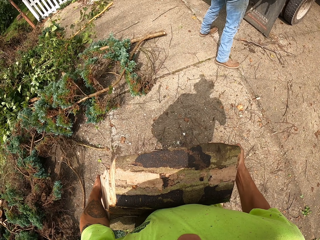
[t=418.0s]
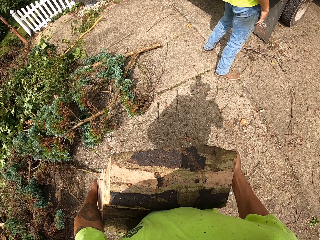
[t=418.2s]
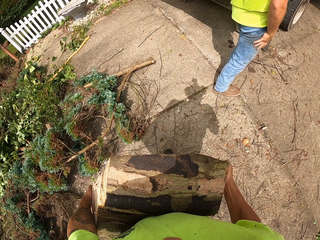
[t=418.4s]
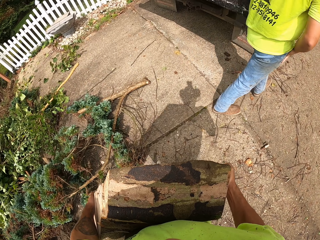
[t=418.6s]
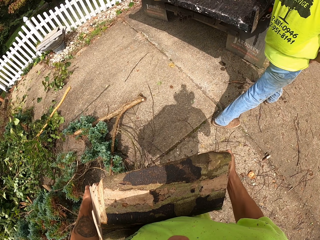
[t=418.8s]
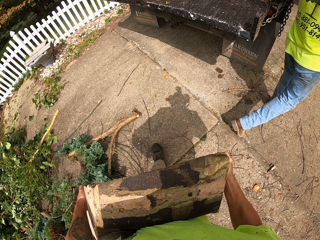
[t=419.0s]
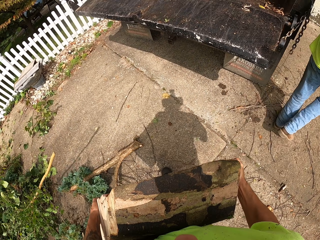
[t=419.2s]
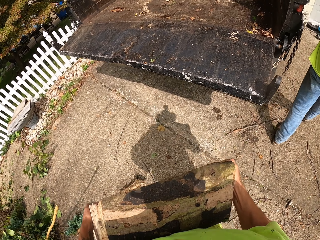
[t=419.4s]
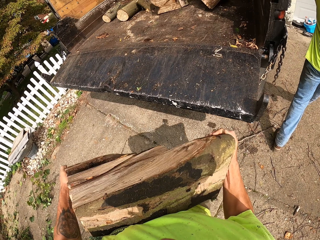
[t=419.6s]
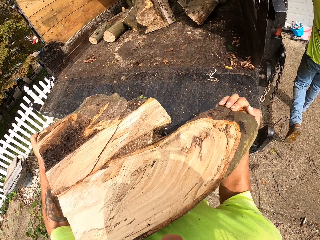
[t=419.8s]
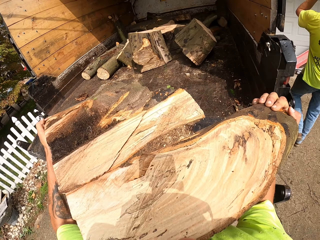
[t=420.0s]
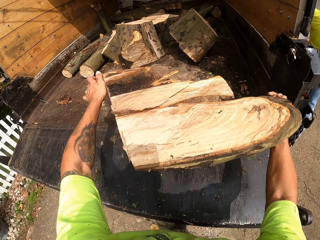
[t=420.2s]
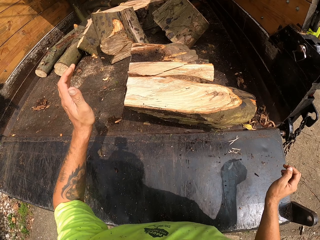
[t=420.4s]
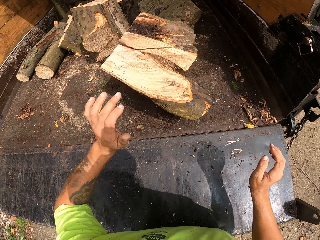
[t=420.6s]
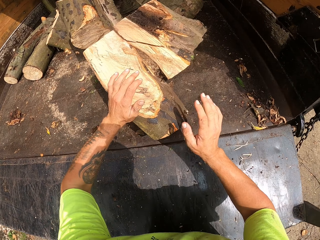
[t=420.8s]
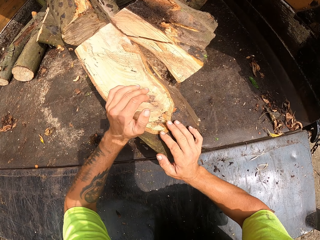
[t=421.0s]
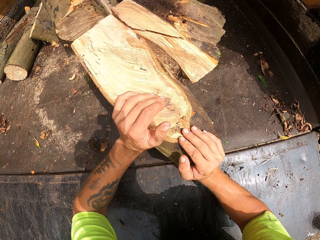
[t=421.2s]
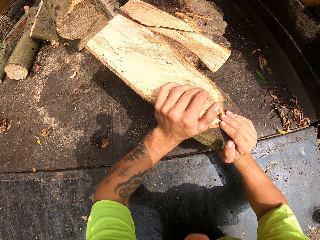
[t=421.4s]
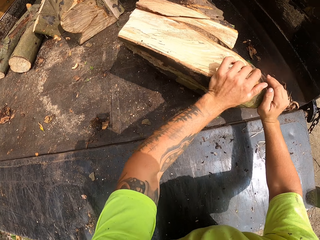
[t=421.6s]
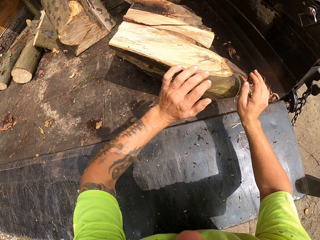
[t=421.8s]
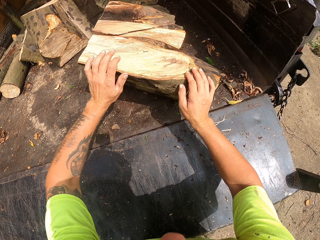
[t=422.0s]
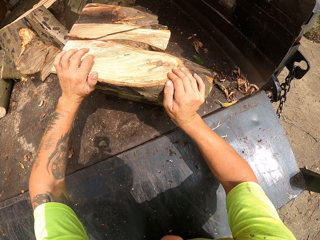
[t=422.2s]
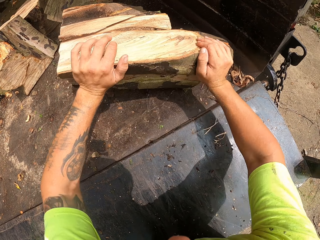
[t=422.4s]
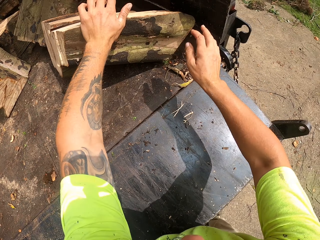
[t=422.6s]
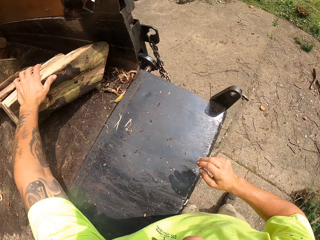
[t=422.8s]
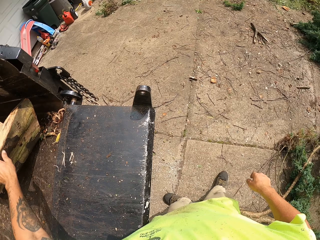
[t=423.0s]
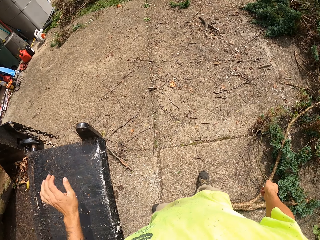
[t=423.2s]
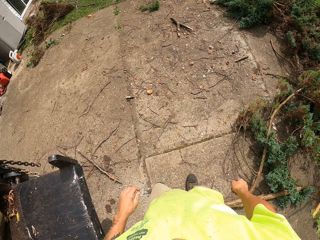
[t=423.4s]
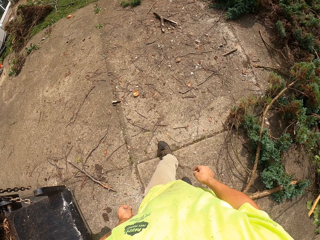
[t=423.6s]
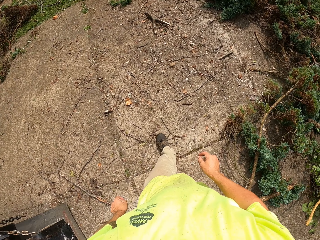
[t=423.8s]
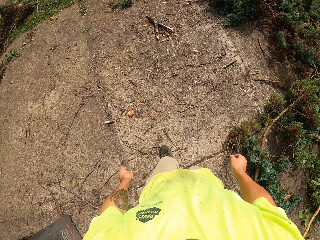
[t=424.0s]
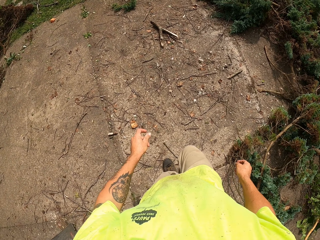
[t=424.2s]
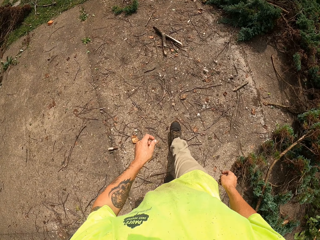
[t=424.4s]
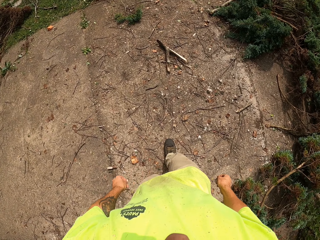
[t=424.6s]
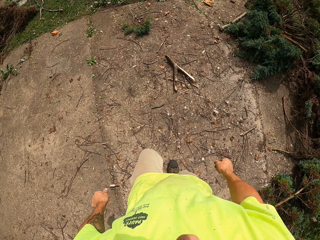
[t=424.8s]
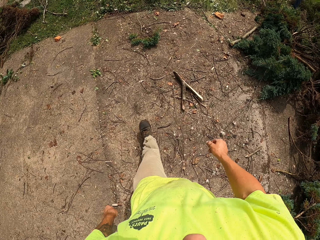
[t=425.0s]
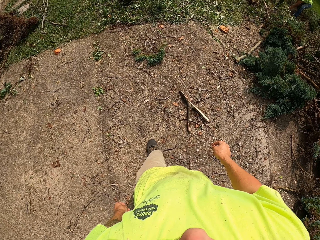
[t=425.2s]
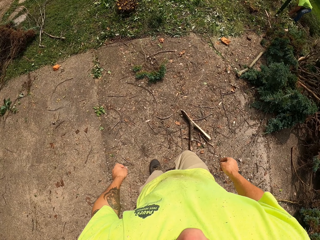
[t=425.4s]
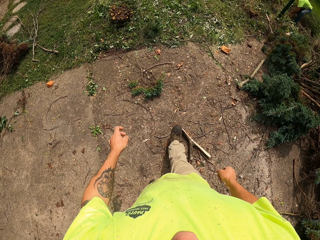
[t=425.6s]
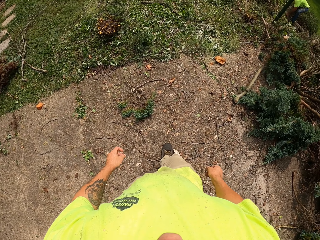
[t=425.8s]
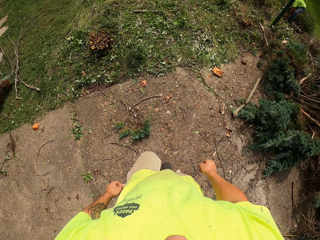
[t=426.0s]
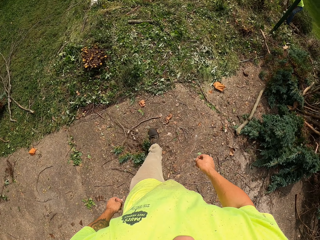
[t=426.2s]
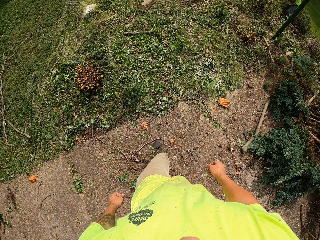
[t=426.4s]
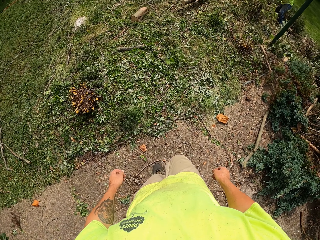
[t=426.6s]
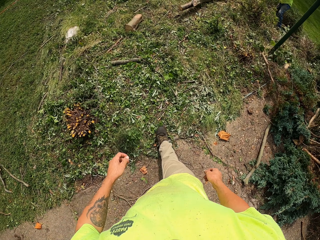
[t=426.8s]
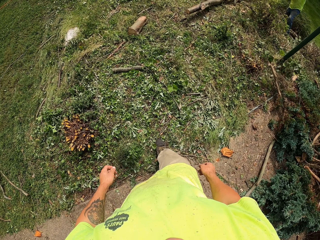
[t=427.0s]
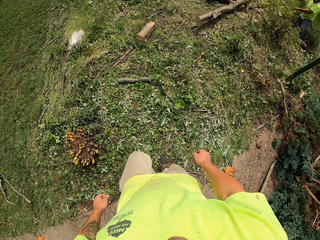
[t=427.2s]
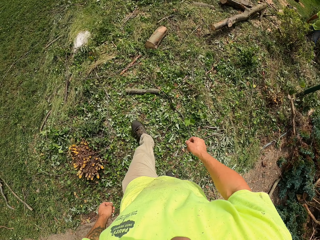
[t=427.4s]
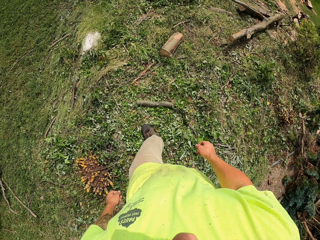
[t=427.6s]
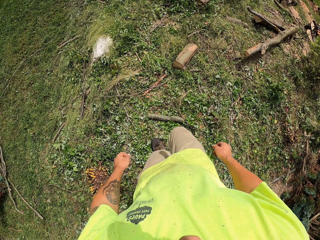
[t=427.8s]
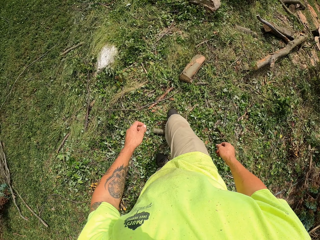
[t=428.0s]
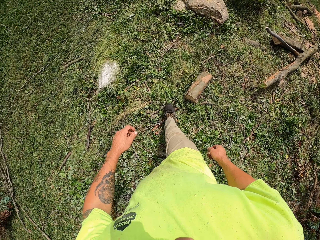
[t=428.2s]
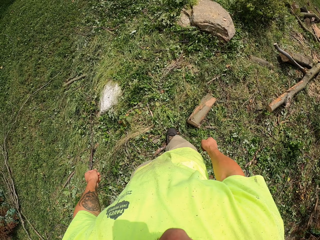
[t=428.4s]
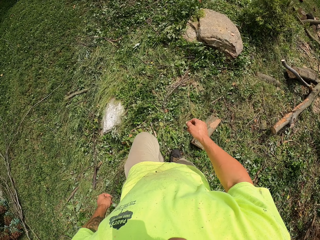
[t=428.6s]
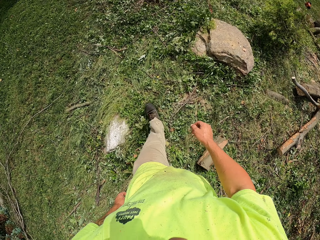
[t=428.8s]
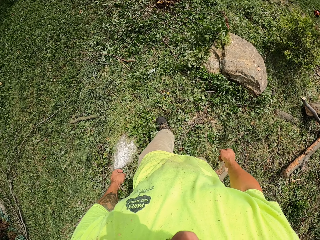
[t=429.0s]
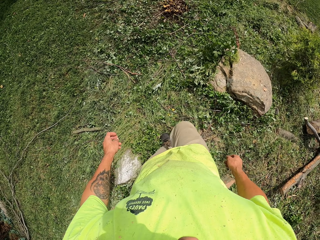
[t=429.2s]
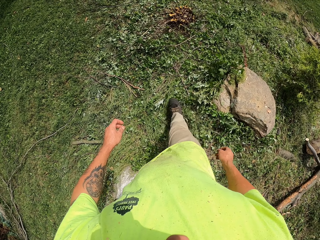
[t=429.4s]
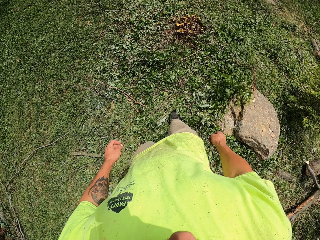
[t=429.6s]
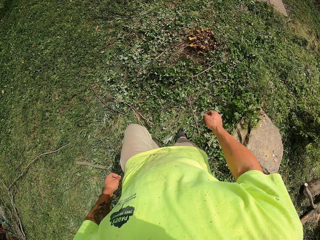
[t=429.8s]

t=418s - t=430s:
The camera wearer throws the sawn wood in his hands in the back of the trailer truck. He adjusts the sawn wood in the back of the trailer truck with both hands. He walks to the field.

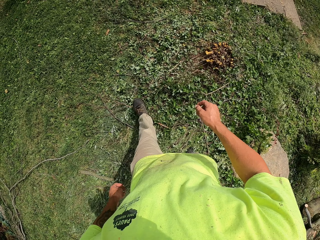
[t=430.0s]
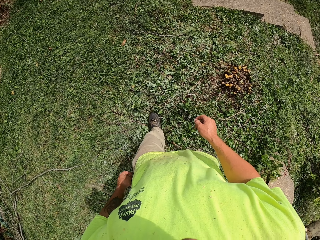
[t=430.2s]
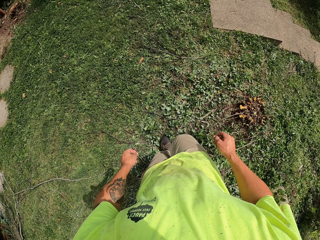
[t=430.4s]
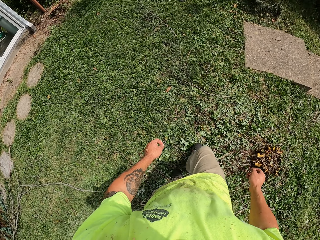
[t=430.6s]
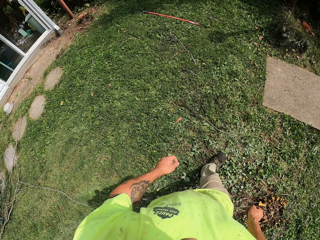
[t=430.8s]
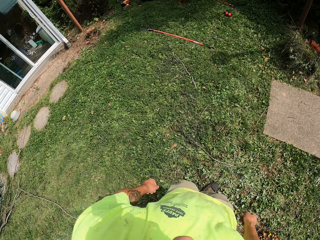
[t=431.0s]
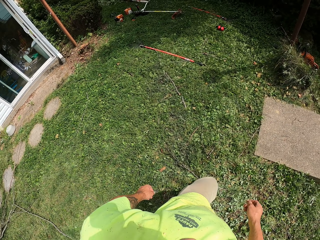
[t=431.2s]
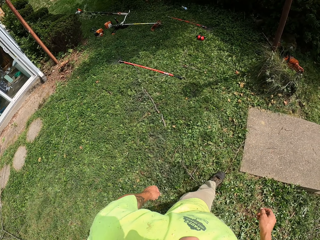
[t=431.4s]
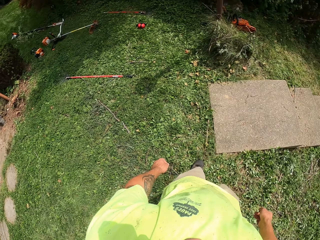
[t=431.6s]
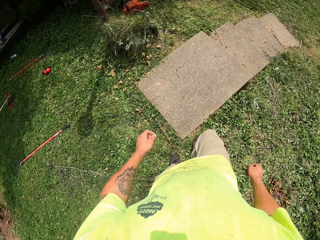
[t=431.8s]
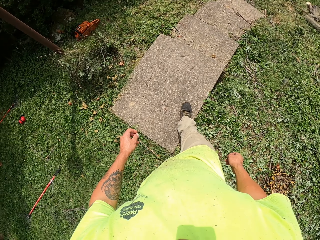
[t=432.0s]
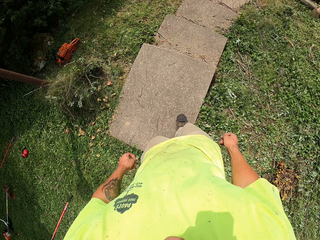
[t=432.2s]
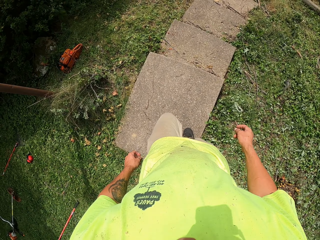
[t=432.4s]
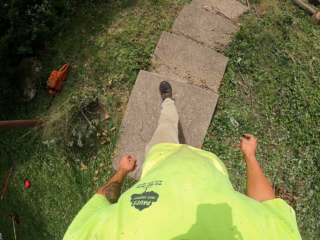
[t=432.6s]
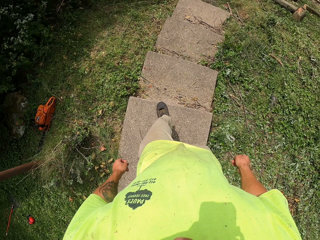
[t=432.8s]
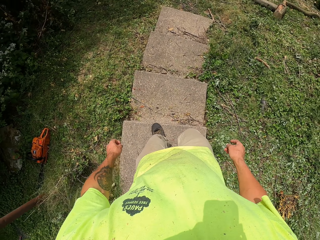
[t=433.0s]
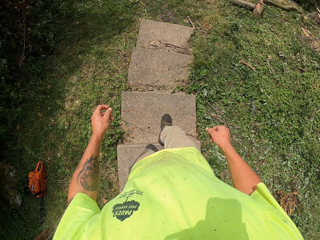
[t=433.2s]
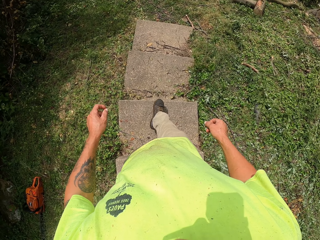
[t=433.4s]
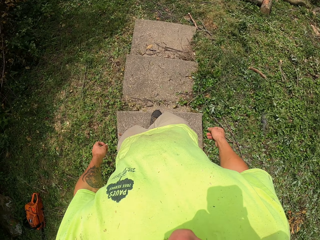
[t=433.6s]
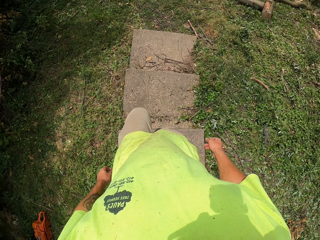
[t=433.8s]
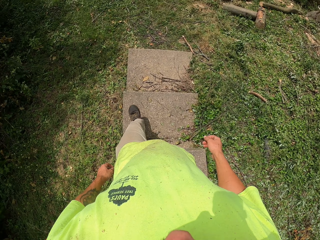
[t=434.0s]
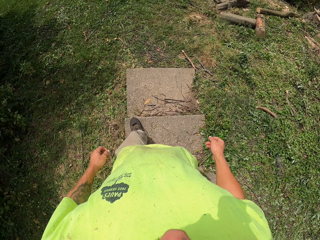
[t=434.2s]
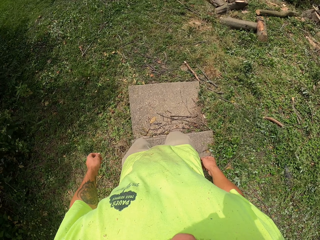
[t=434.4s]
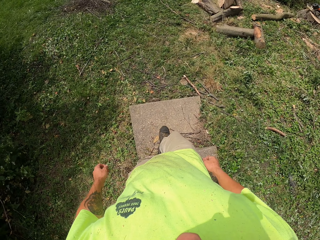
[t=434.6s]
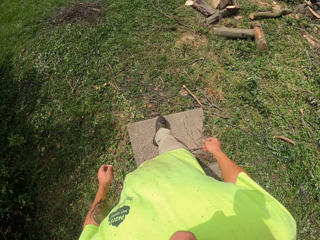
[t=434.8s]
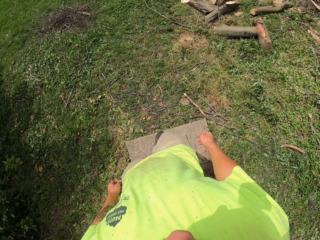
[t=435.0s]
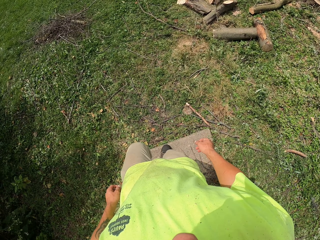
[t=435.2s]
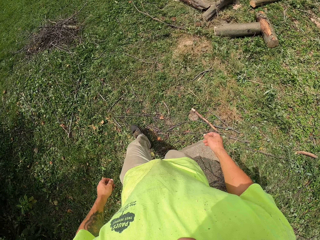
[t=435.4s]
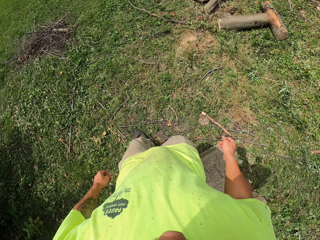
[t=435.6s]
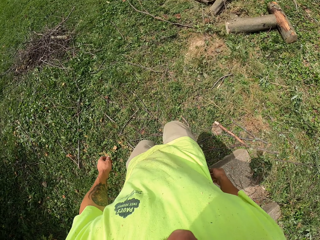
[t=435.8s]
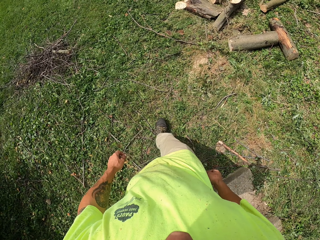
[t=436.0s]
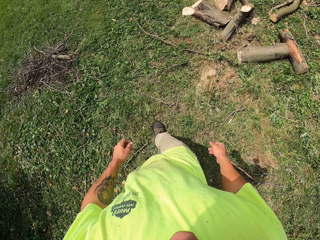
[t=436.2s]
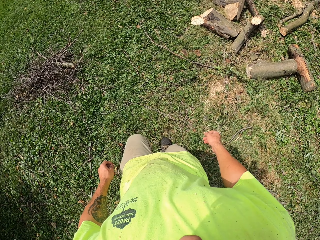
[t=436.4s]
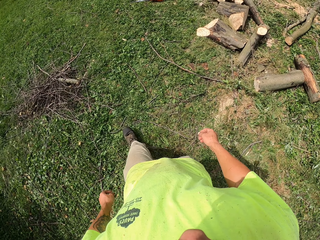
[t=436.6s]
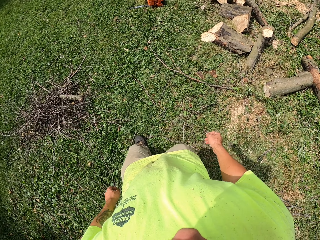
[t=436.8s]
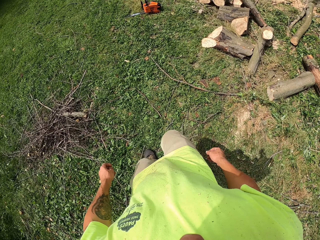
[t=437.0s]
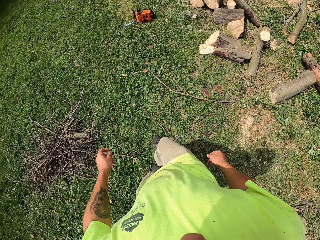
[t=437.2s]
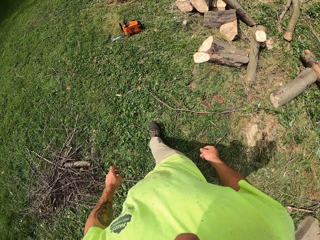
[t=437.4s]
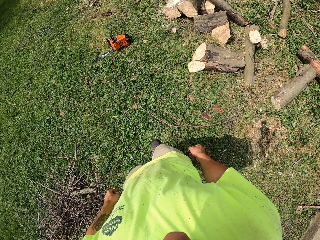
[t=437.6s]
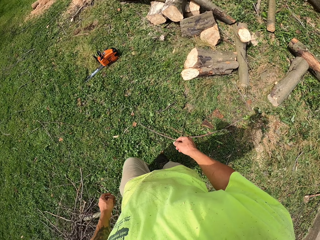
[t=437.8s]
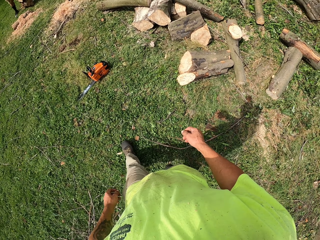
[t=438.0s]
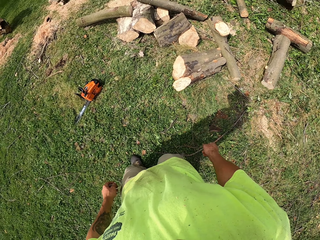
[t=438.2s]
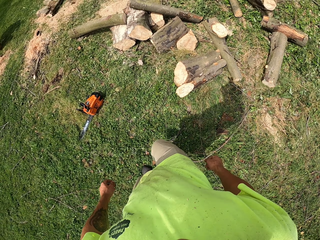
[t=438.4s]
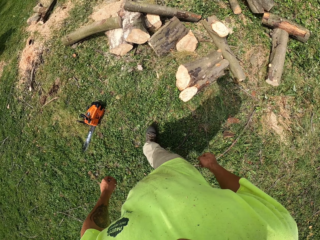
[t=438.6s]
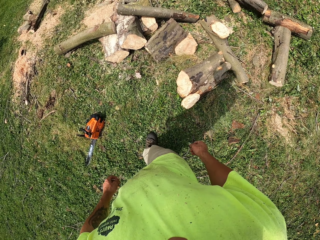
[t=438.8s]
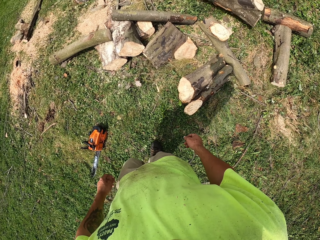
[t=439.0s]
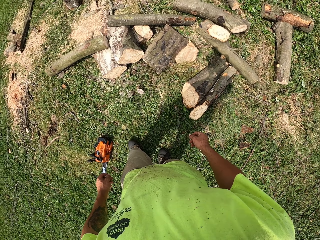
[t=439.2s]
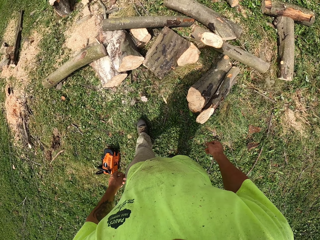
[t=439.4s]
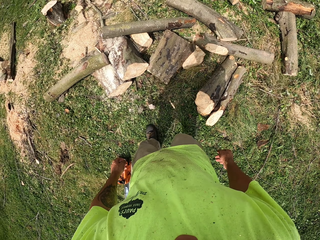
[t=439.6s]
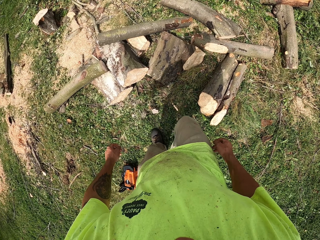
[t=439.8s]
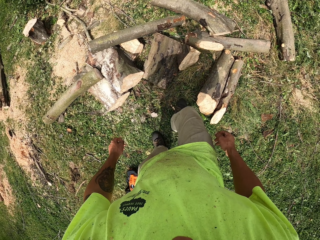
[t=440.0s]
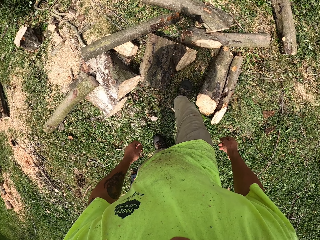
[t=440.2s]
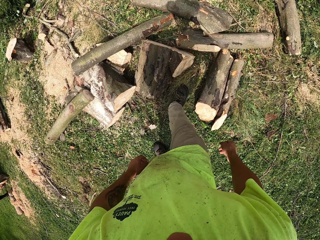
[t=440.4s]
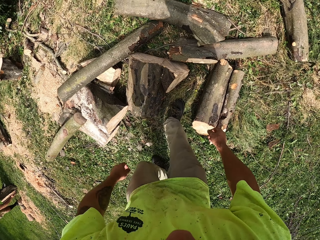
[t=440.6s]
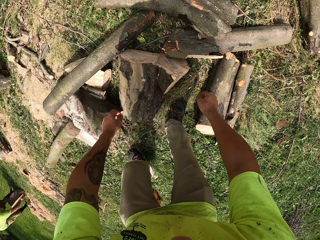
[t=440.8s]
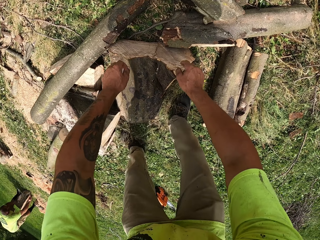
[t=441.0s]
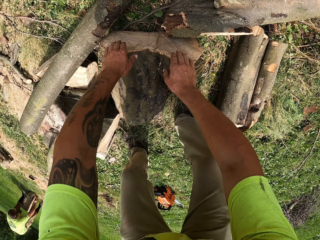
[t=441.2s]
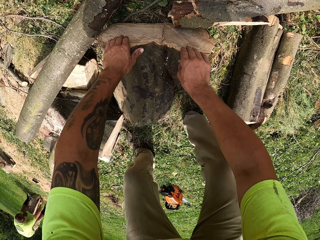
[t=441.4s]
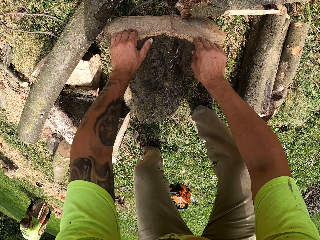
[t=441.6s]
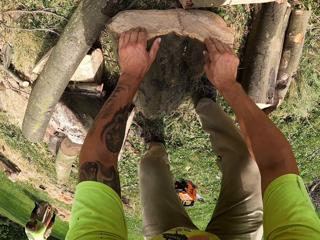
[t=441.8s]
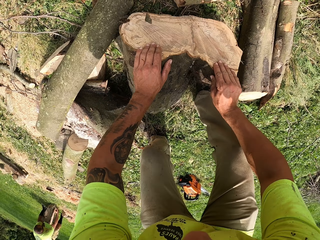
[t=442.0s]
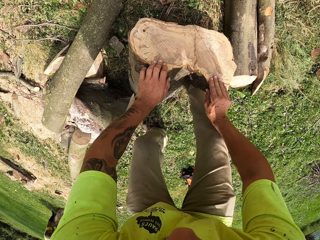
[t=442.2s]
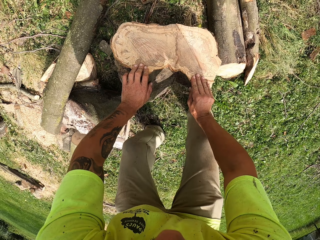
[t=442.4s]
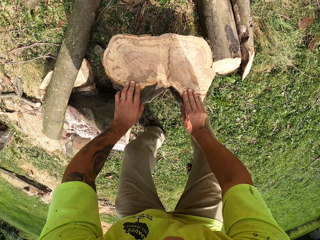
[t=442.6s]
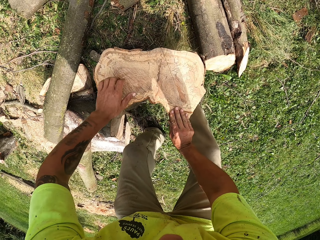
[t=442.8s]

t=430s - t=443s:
The camera wearer picks up a sawn wood from the ground with both hands. They hold the log on the ground and roll the log.
